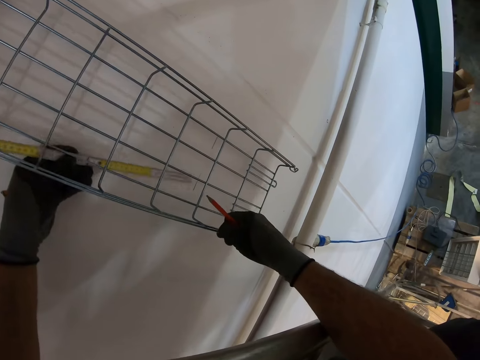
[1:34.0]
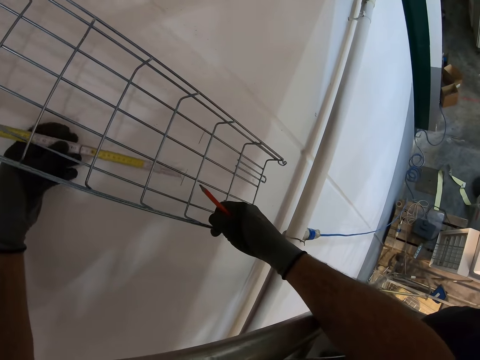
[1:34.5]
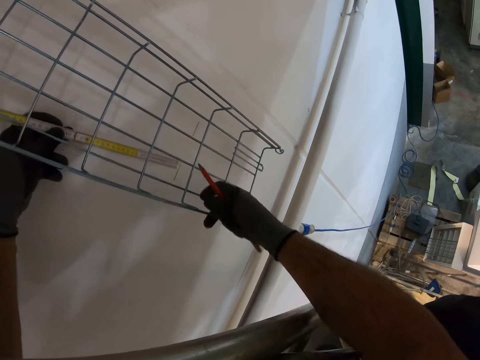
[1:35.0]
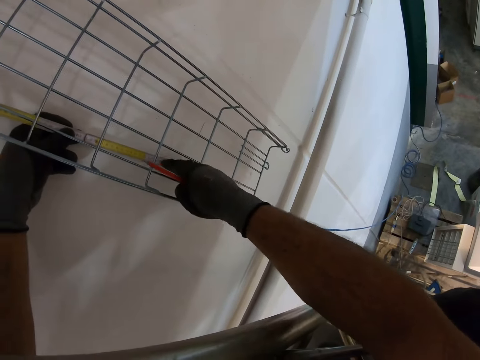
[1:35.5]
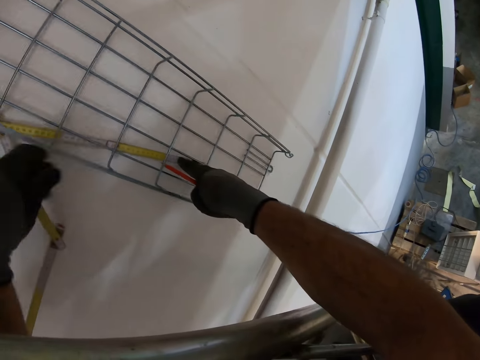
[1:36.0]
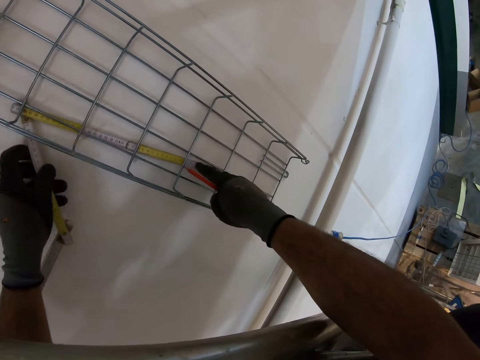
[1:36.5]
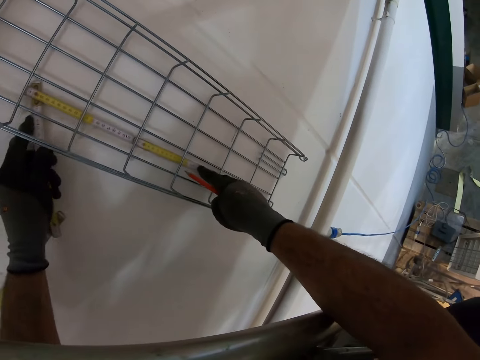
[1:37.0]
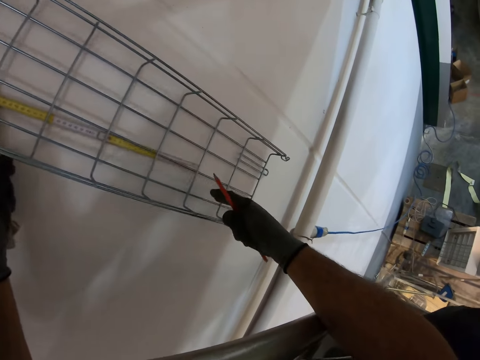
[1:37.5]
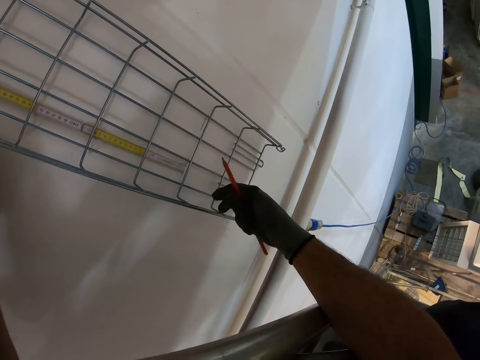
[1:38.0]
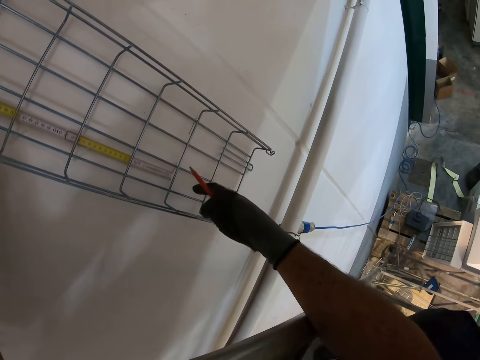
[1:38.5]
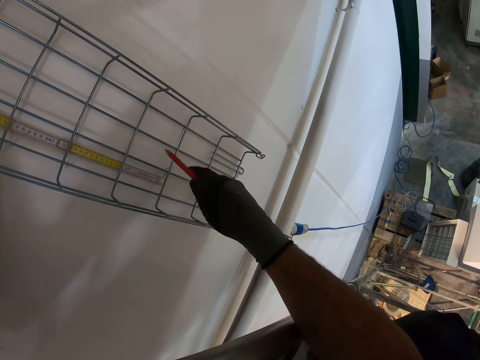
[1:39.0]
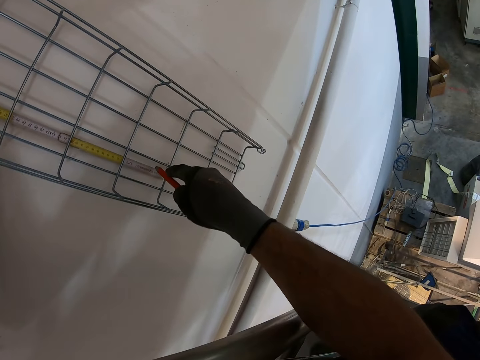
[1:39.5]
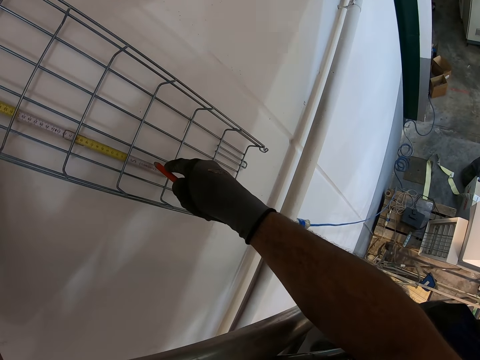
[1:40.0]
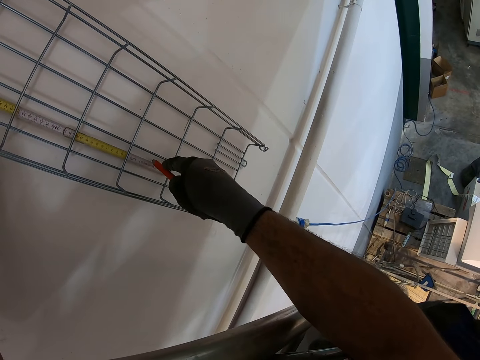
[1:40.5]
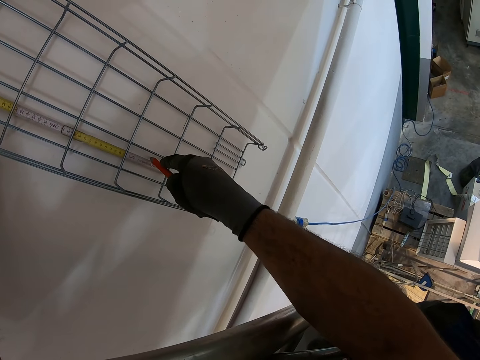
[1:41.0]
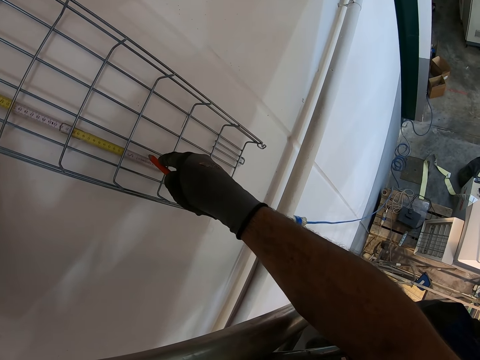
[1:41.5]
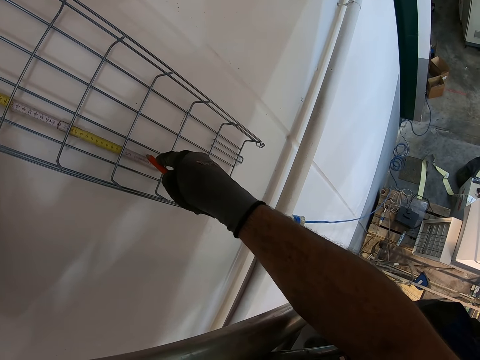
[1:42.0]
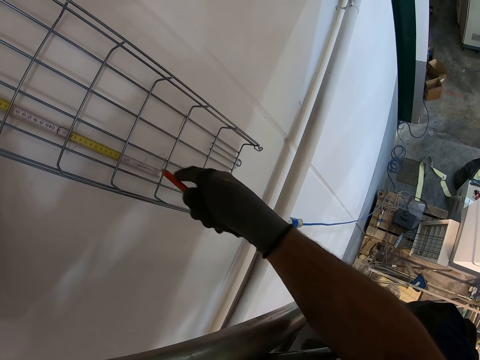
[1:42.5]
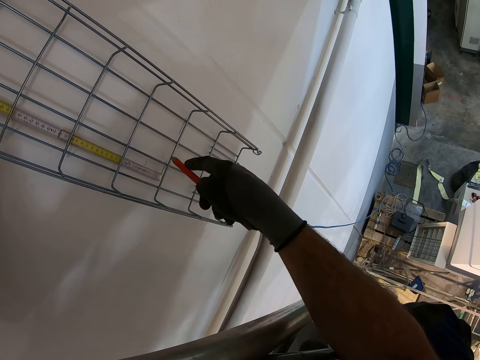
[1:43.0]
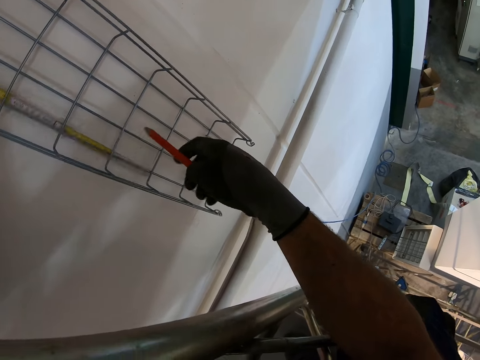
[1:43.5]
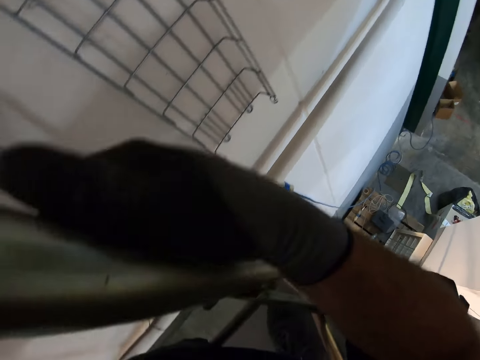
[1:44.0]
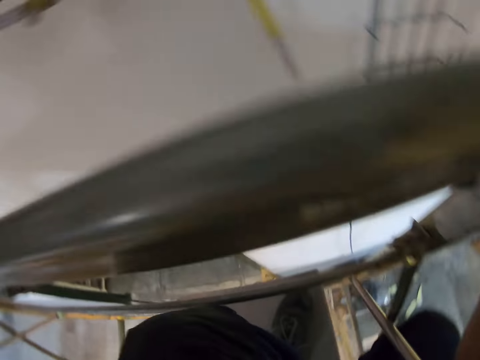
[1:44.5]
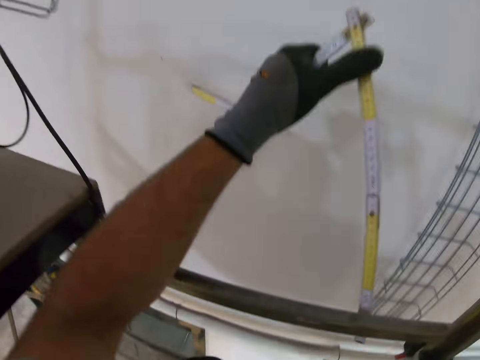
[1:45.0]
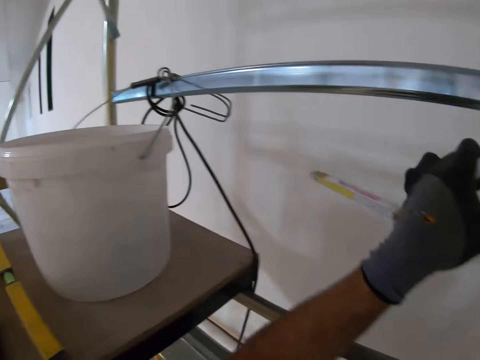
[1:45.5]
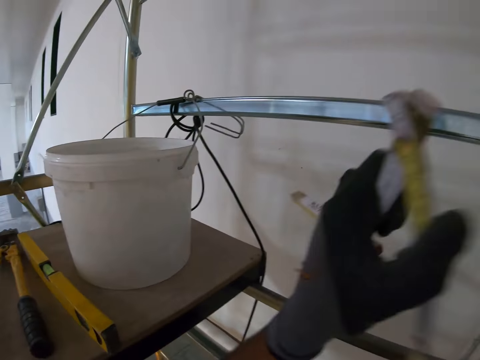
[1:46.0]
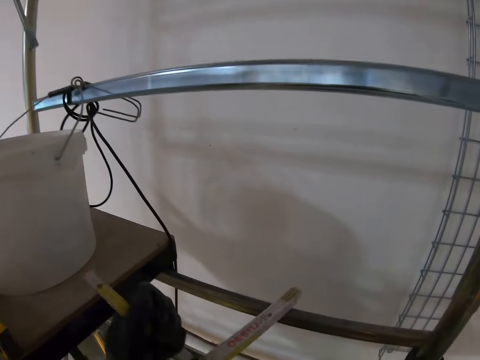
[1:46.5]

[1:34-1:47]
The camera wearer measures the wall with the yardstick. They measure the wire mesh cable tray. They mark the wall with a pencil. They look around.

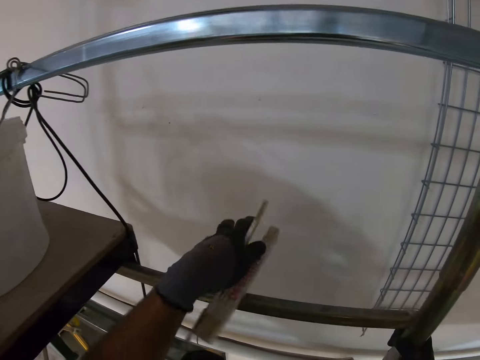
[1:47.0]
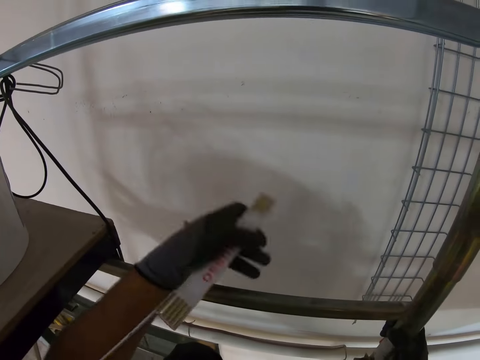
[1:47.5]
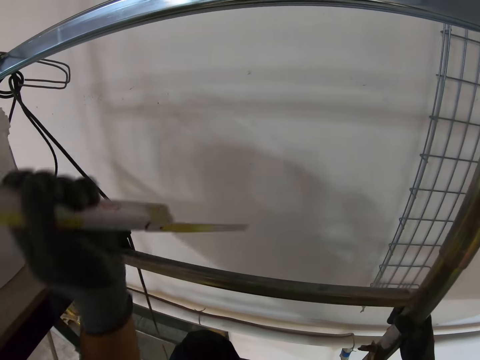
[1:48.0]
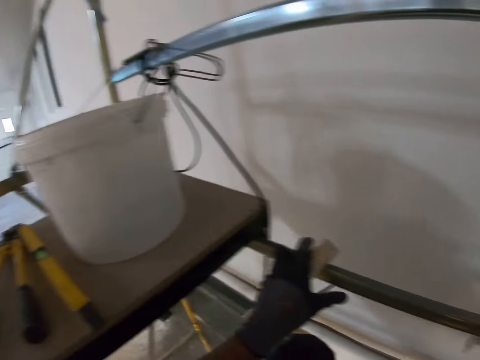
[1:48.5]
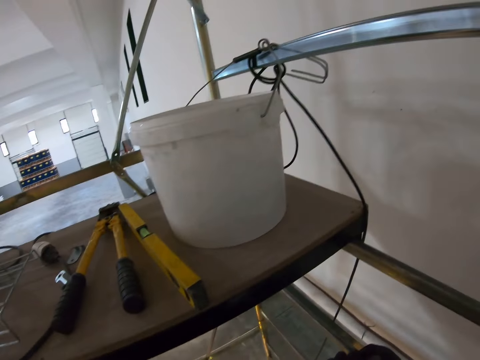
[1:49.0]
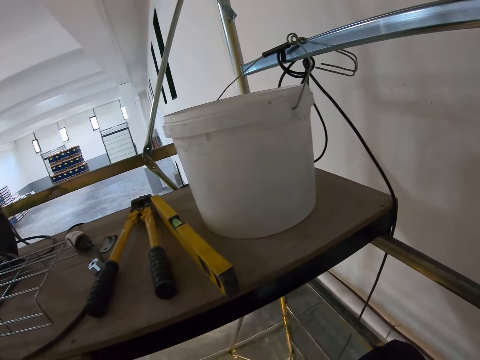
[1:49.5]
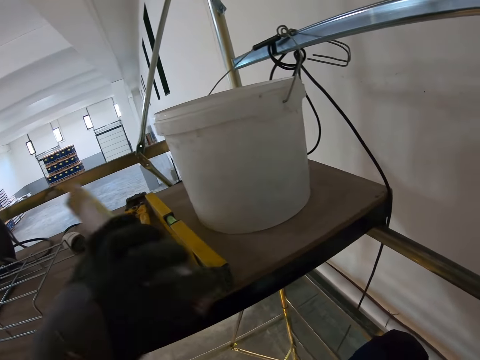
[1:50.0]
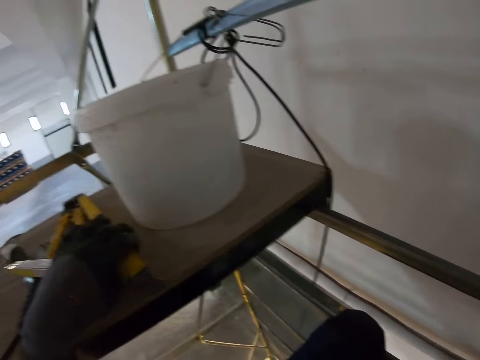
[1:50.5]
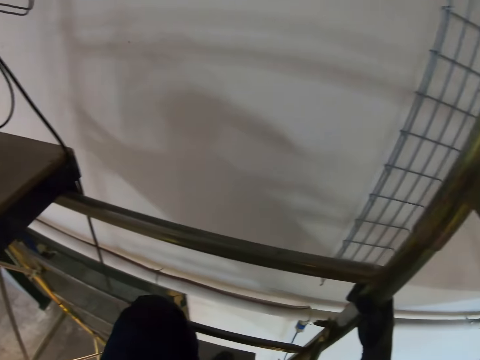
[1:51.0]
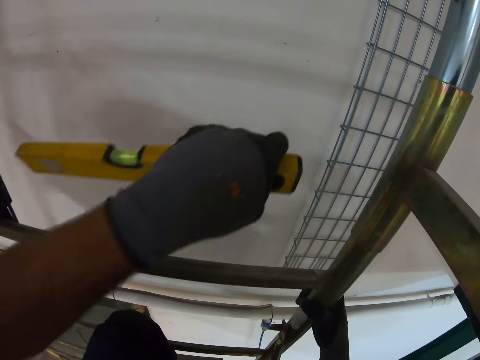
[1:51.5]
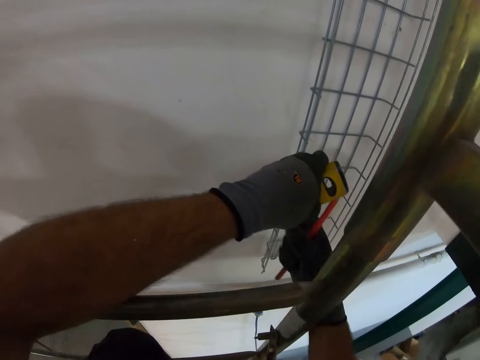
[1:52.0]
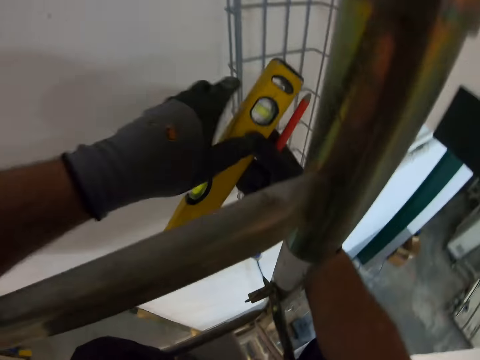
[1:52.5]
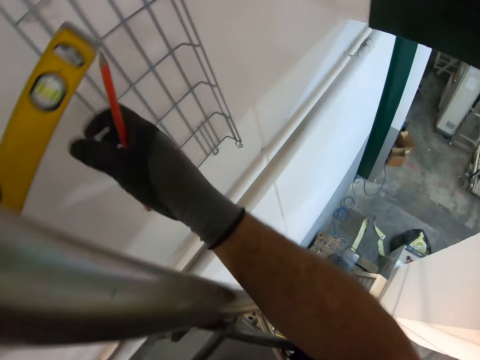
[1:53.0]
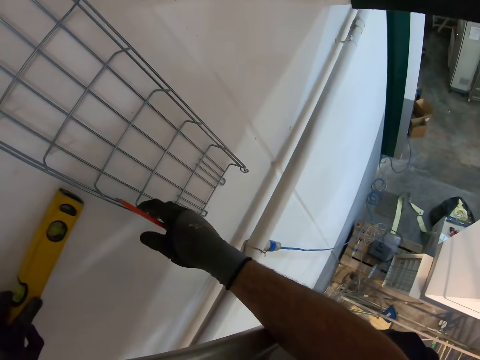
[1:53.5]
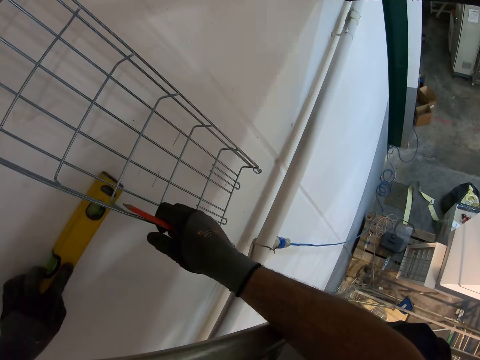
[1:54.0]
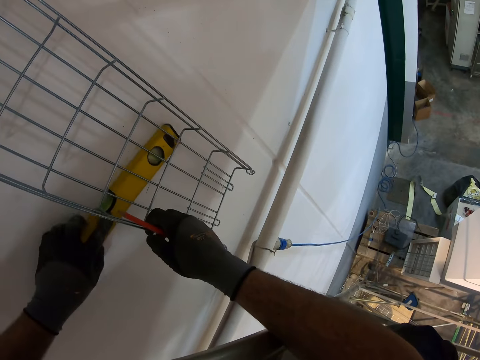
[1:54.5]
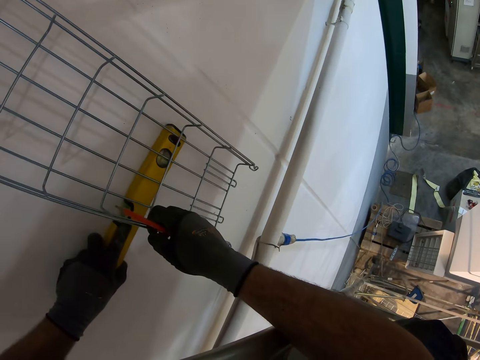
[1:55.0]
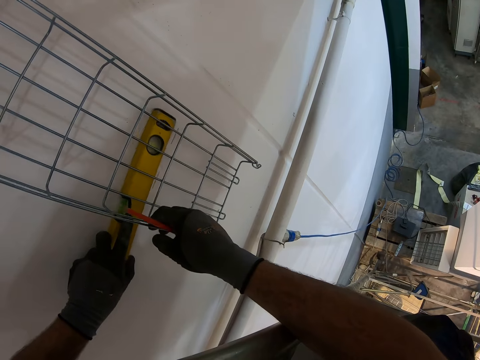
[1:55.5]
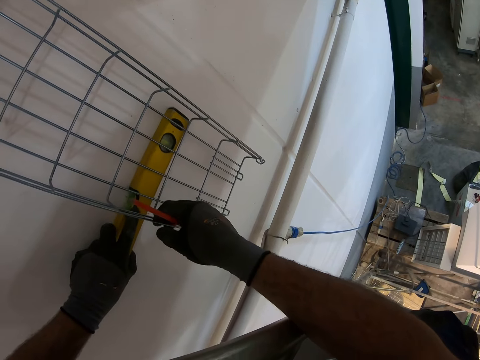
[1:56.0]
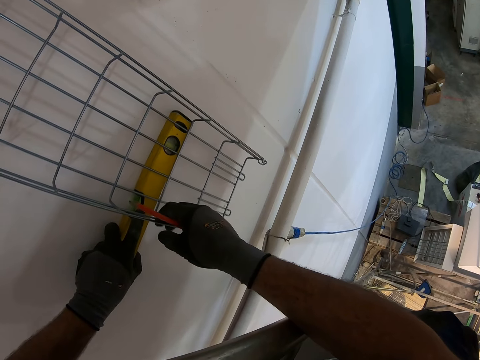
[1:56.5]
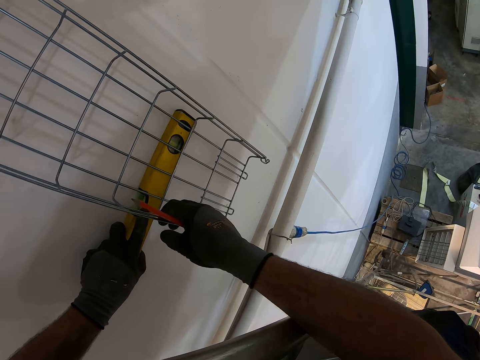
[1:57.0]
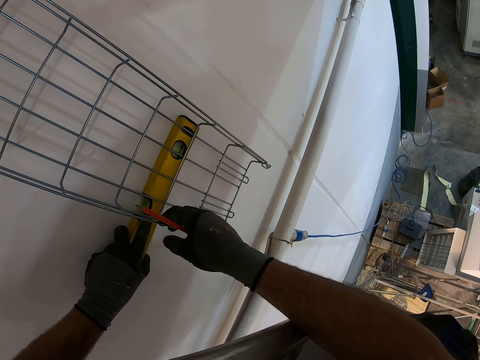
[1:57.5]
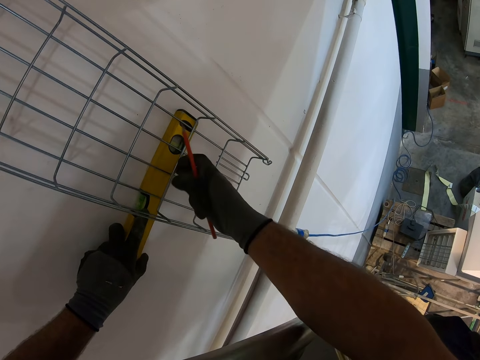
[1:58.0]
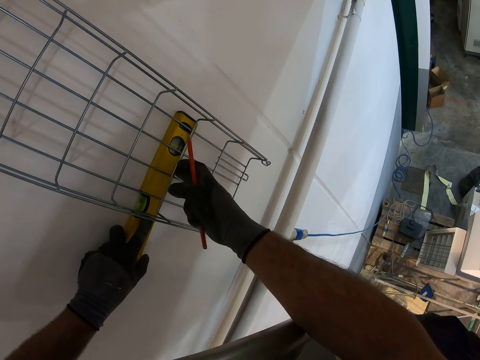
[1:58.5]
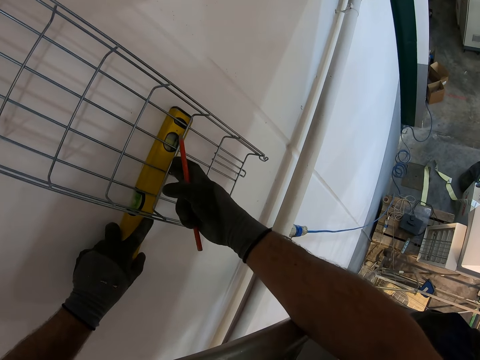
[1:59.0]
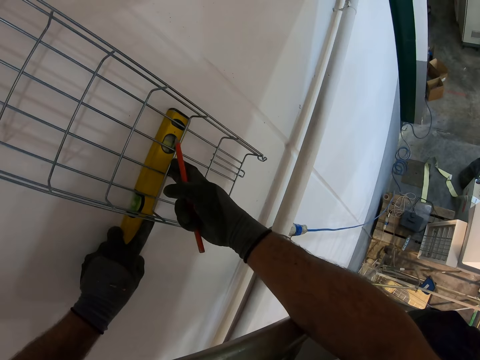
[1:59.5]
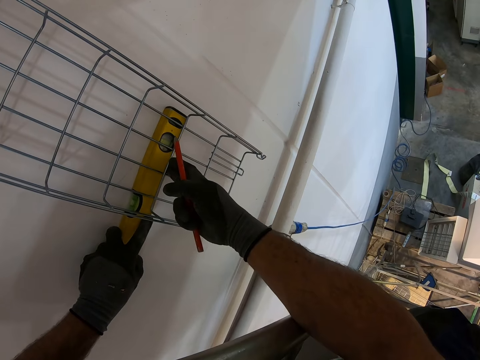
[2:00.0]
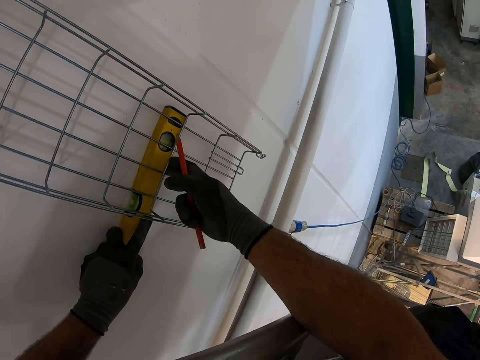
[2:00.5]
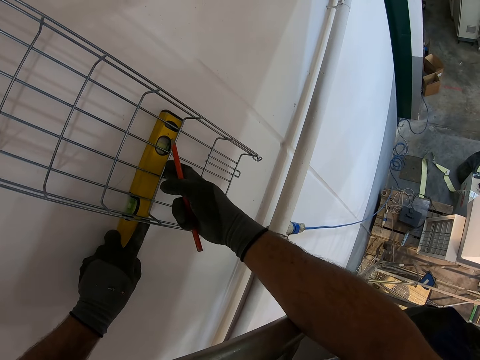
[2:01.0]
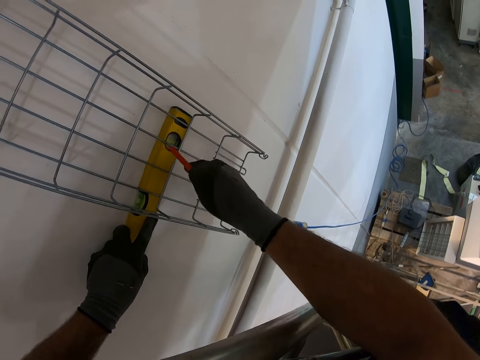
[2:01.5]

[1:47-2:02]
The camera wearer folds the folding ruler. They place the folding ruler on the board. They pick up the spirit level. They look around. They pull the wire mesh cable tray. They place the spirit level on the wall.
